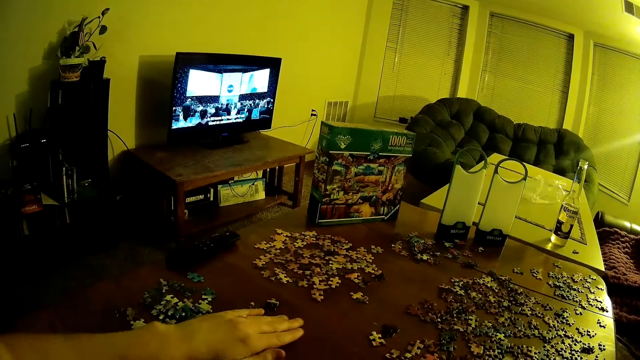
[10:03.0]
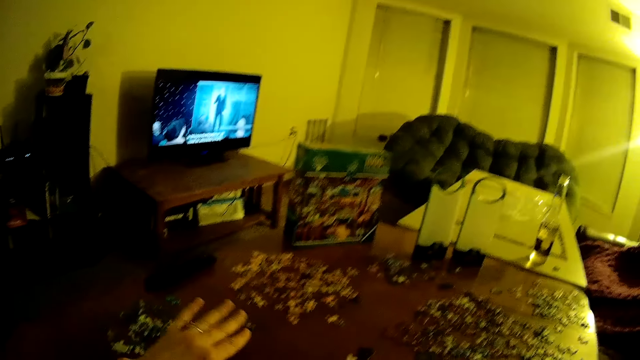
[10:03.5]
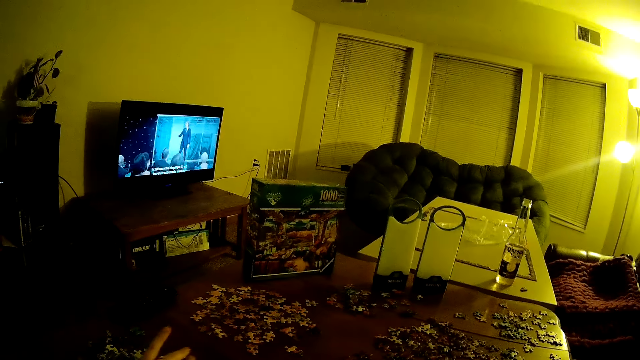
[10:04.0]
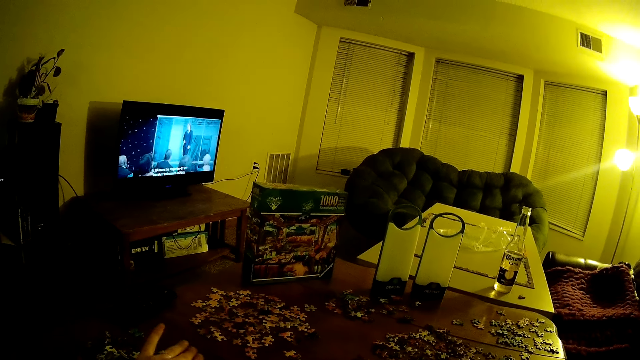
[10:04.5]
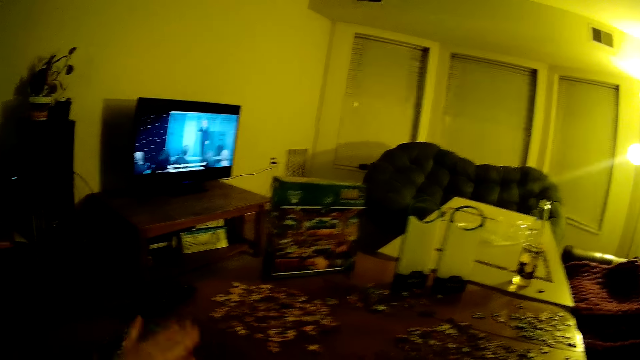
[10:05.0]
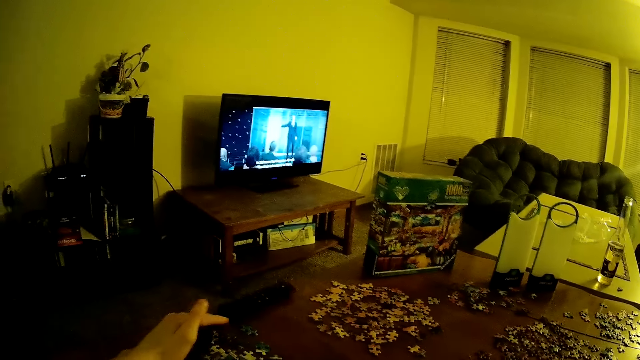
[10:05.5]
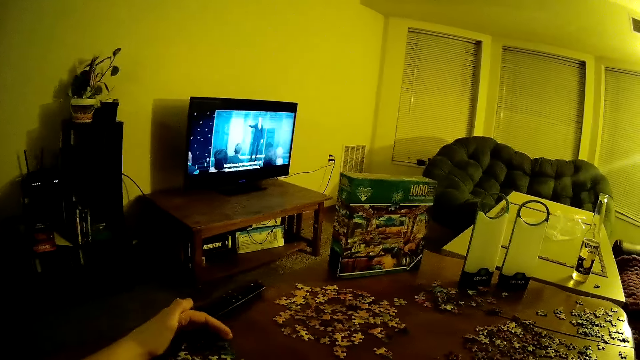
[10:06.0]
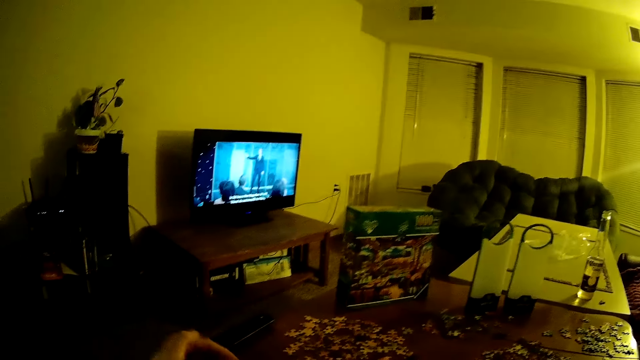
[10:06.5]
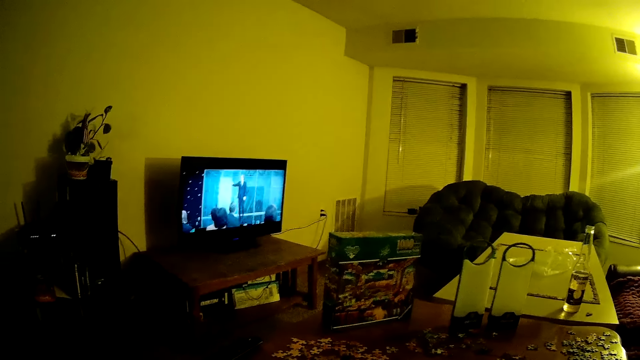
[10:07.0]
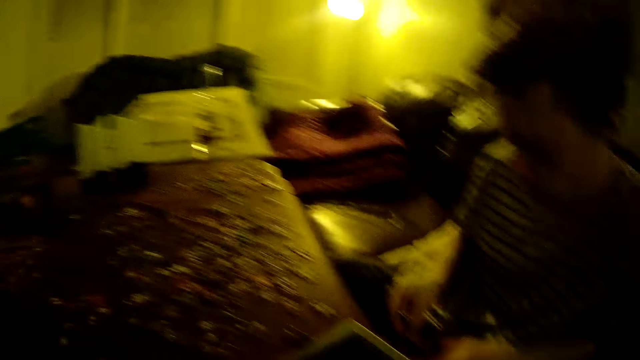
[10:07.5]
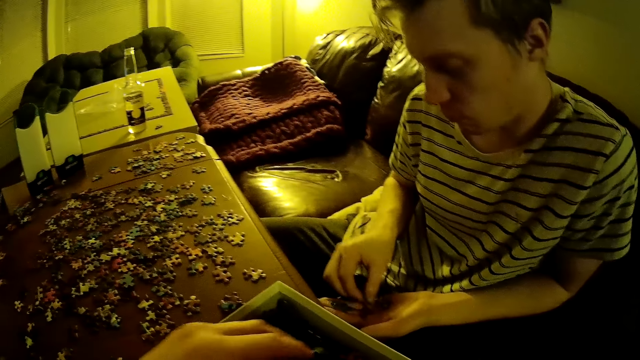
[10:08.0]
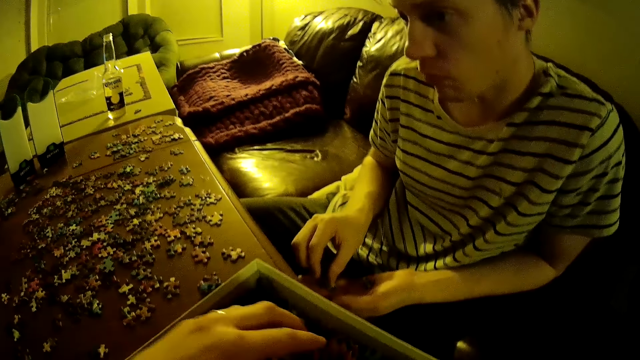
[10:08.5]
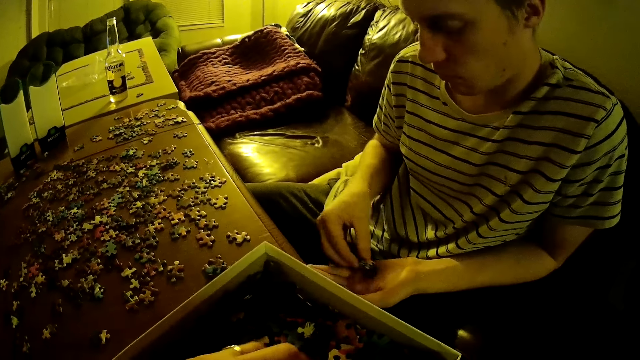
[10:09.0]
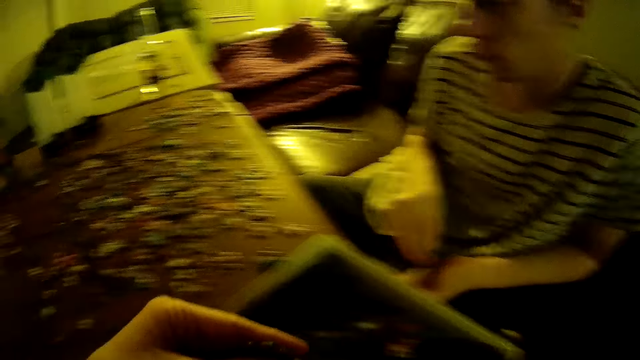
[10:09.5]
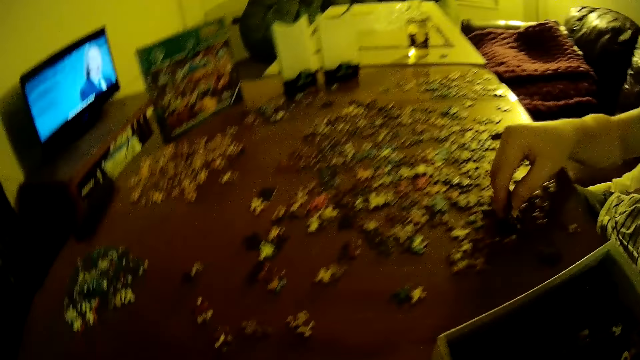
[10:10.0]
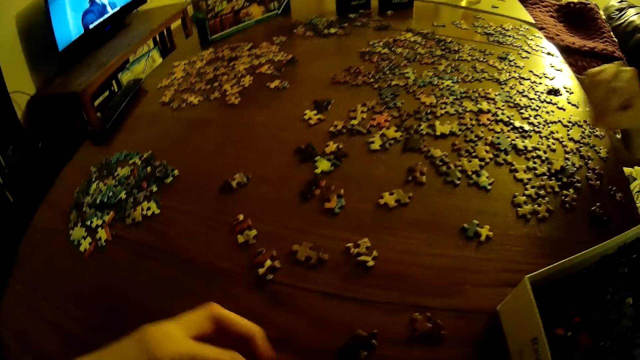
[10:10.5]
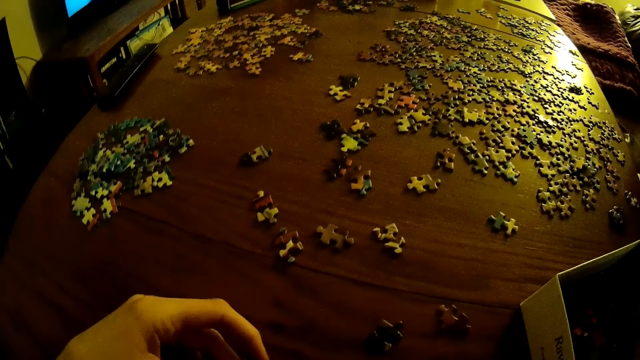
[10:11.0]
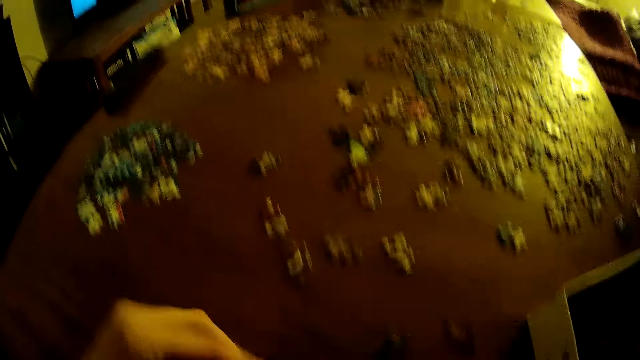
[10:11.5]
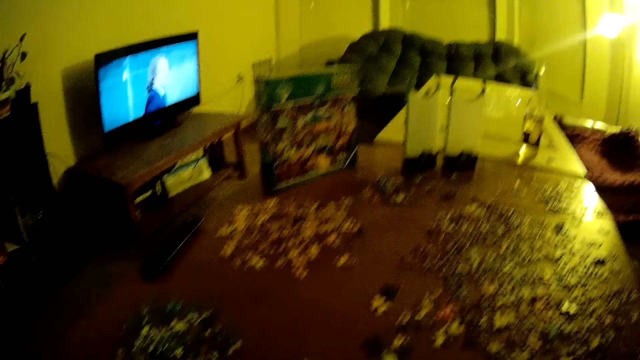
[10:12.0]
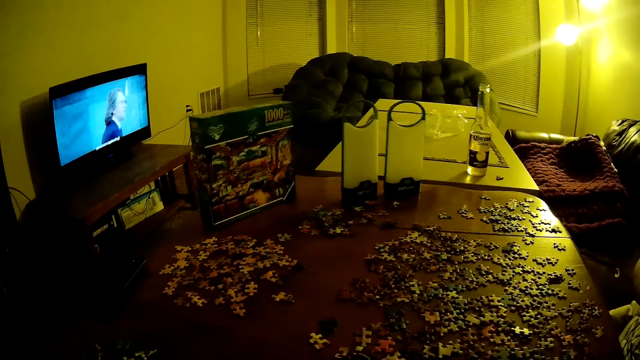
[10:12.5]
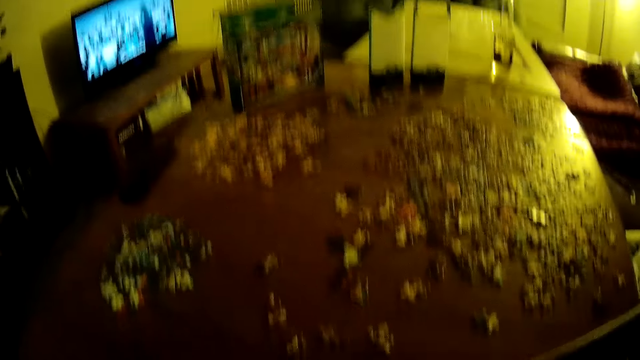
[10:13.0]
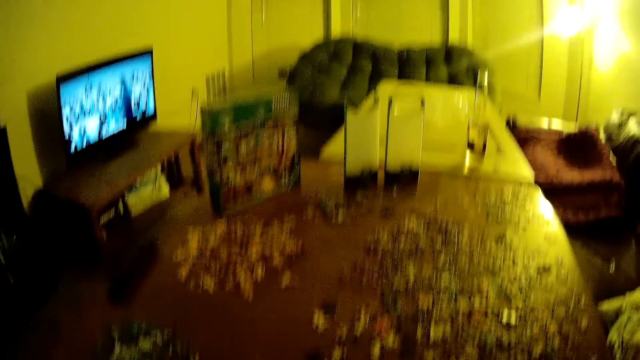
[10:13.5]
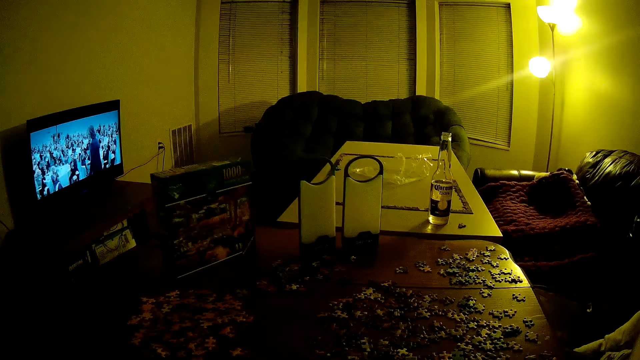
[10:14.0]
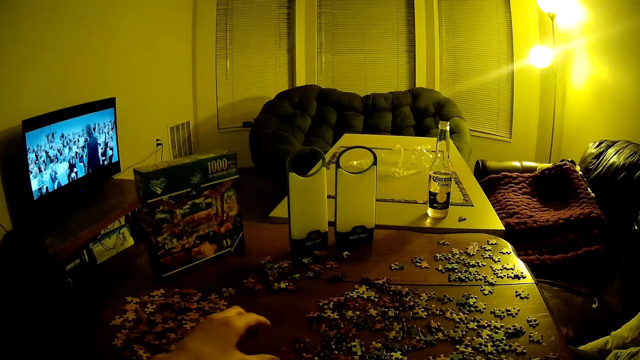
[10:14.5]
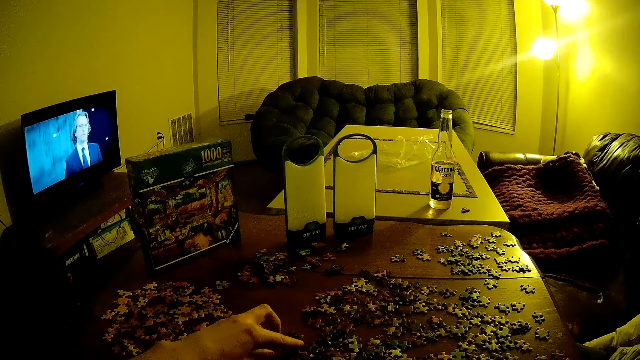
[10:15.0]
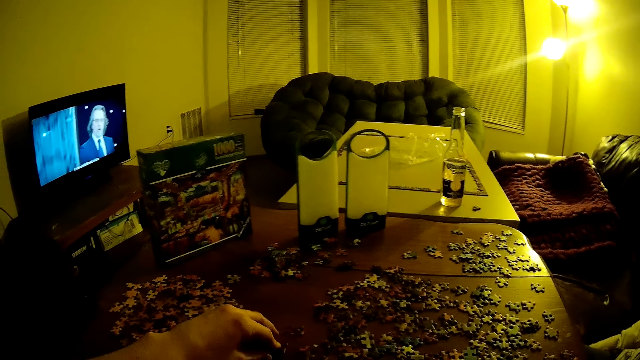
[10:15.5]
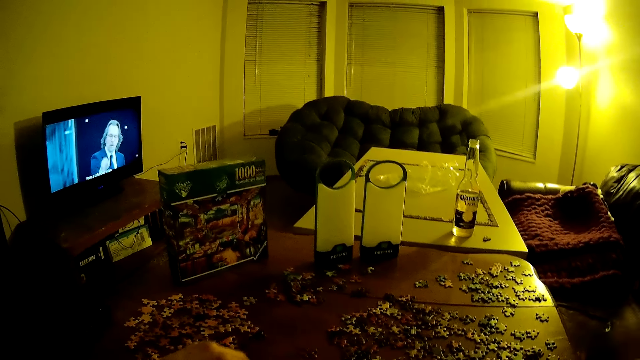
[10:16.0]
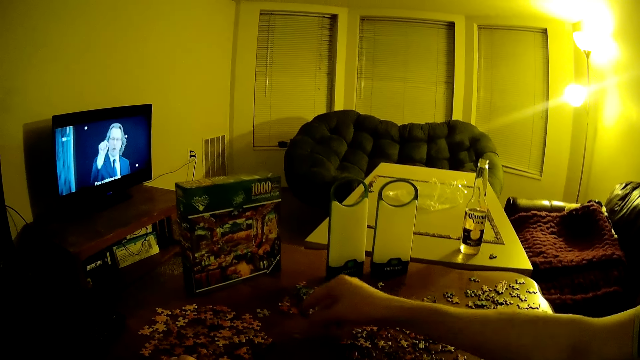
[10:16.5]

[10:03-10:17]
The camera wearer moves puzzles on the table. A man puts puzzles on the table. The camera wearer moves puzzles on the table.

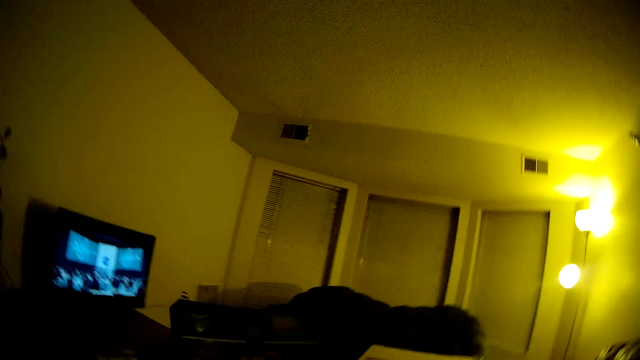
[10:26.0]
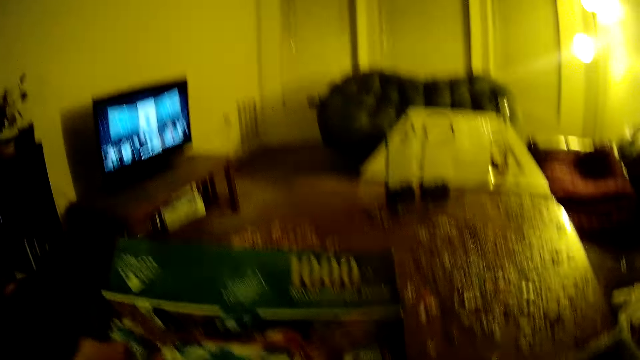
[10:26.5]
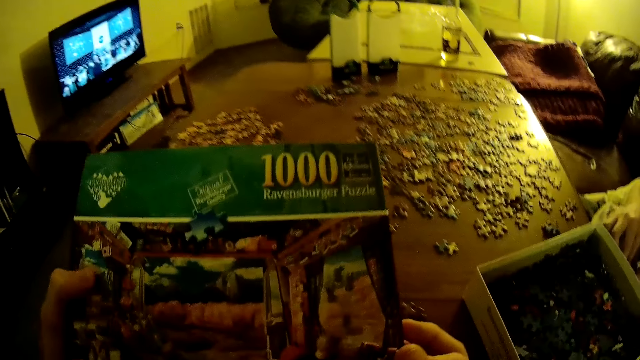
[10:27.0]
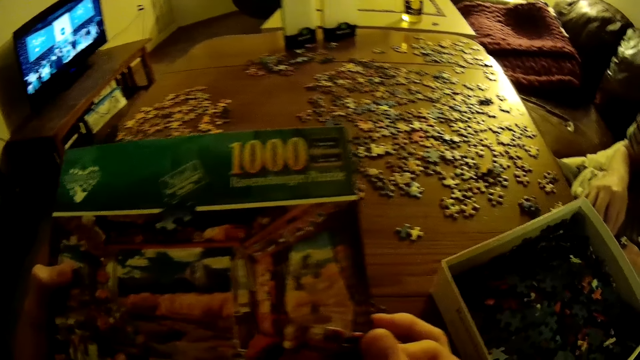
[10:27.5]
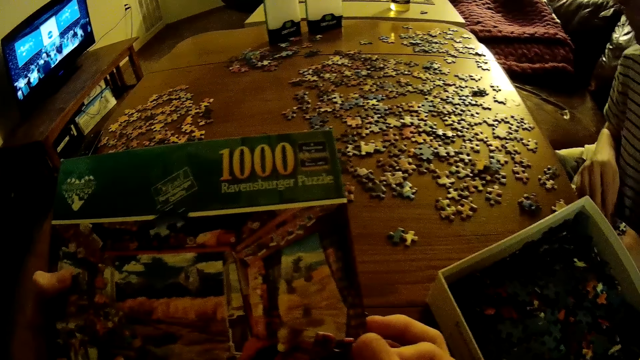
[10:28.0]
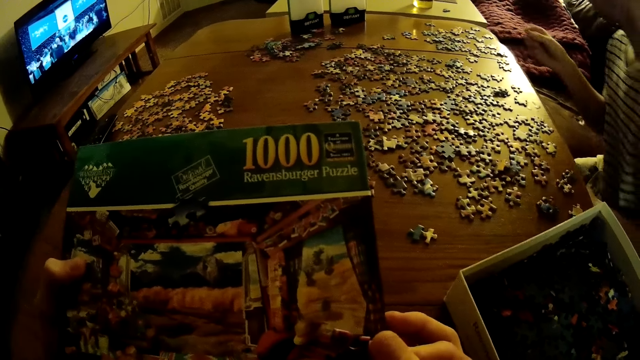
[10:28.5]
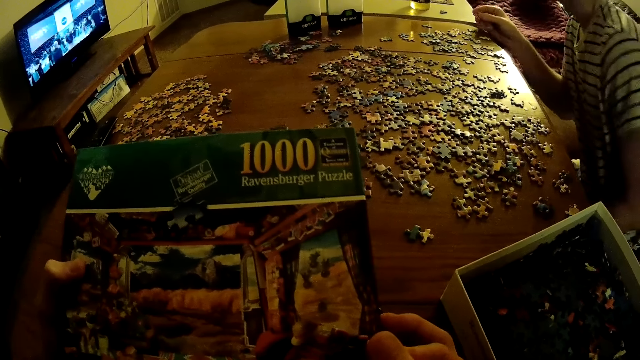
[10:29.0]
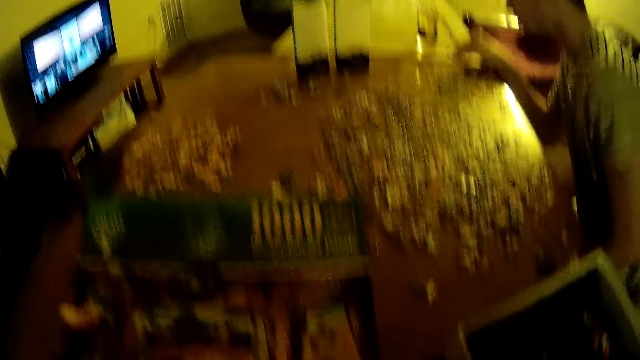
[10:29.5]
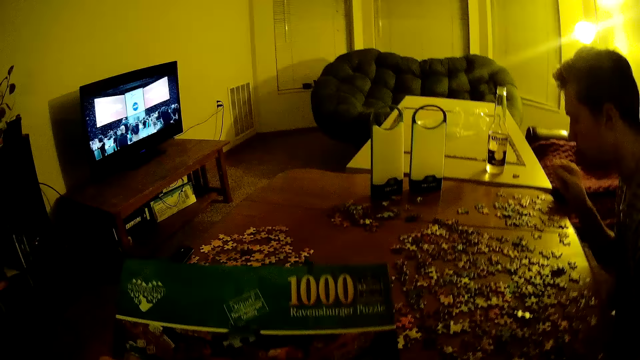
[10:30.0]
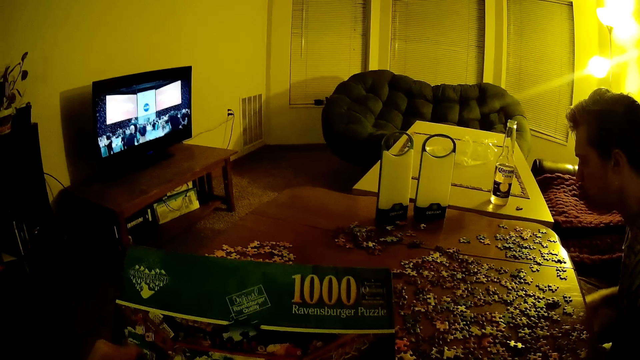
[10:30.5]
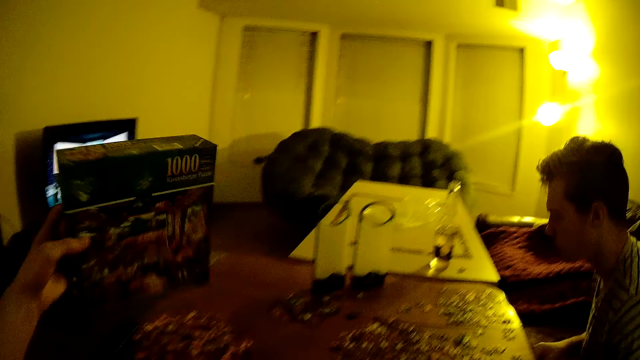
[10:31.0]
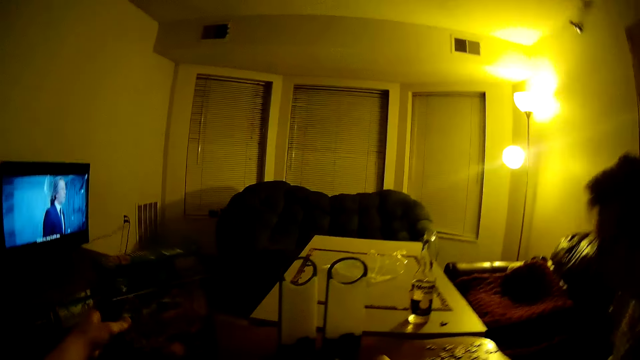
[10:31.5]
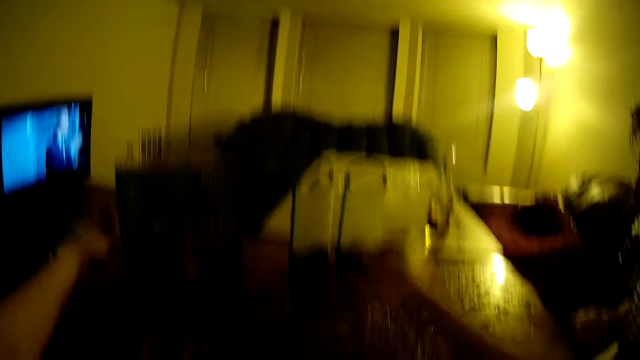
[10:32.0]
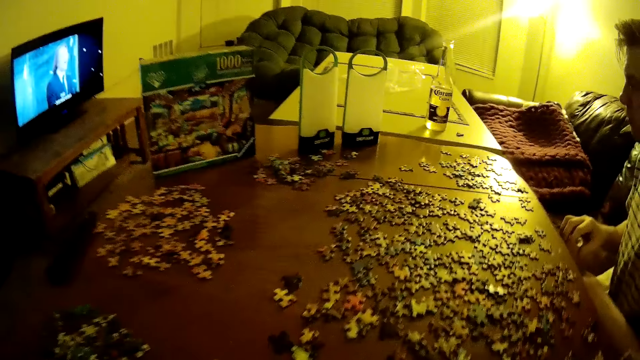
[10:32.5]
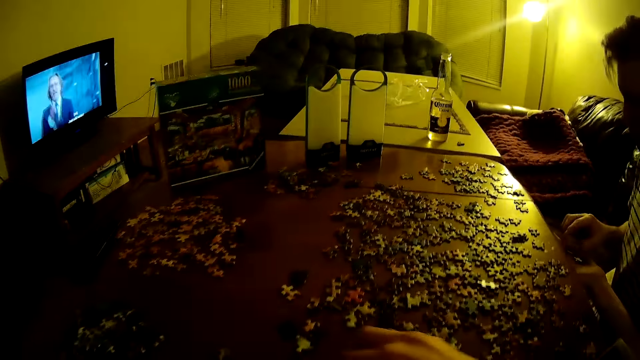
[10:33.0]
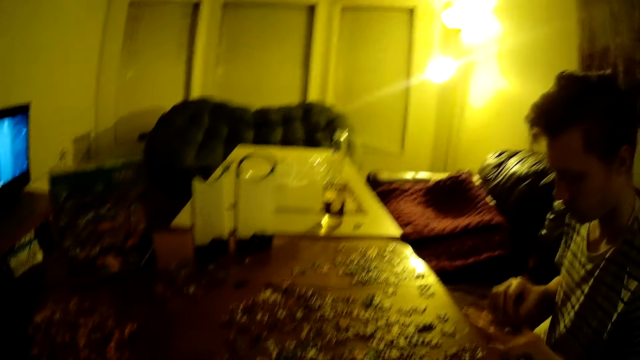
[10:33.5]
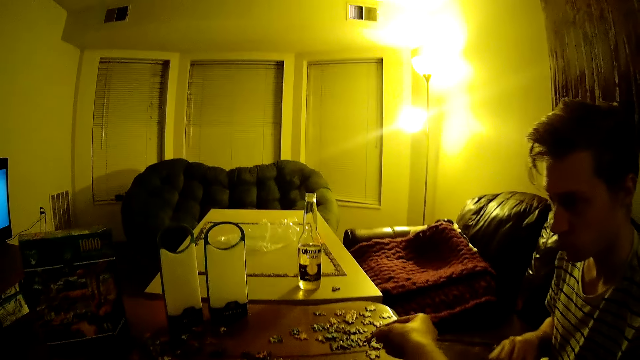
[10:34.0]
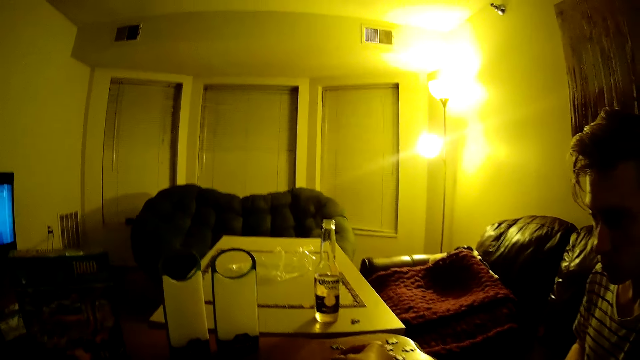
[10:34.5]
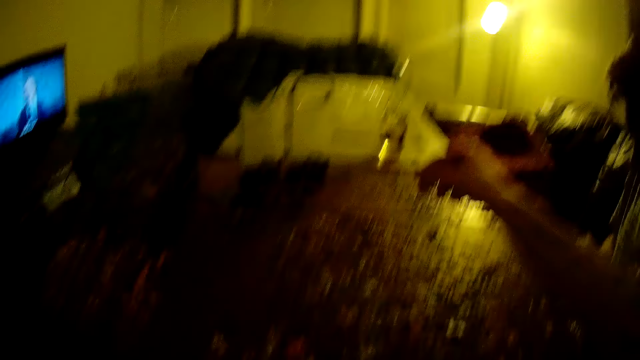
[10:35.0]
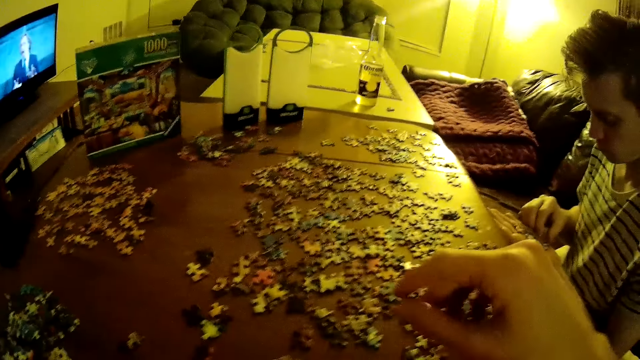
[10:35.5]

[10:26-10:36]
The camera wearer picks up a puzzle pack. They look at the puzzle box. They put the puzzle pack on the table. A man assembles the jigsaw puzzle. The camera wearer assembles the jigsaw puzzle. The man holds puzzles on the hand.
